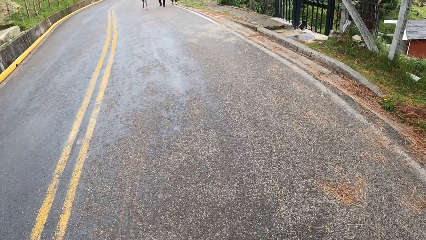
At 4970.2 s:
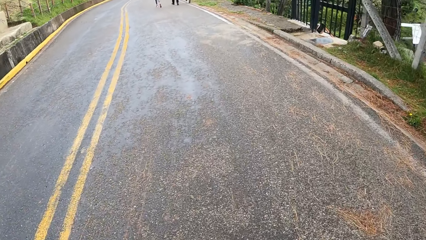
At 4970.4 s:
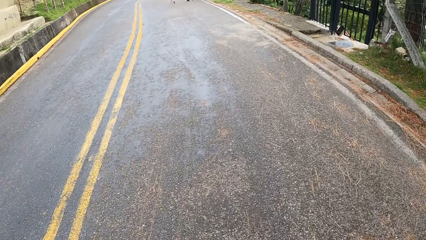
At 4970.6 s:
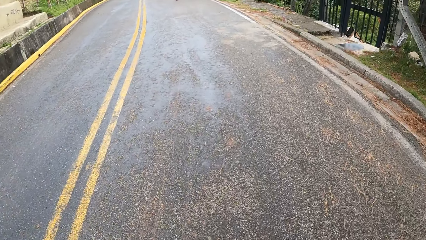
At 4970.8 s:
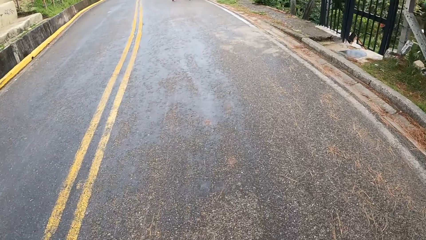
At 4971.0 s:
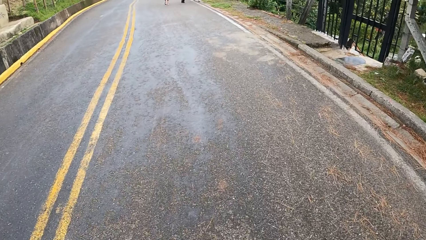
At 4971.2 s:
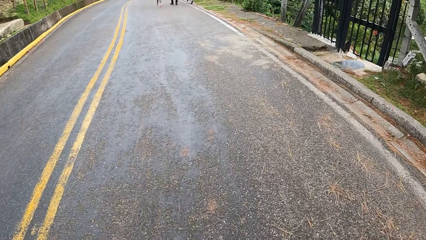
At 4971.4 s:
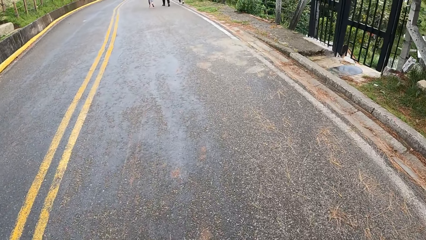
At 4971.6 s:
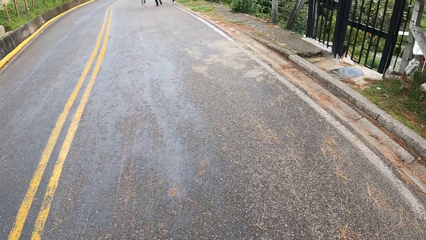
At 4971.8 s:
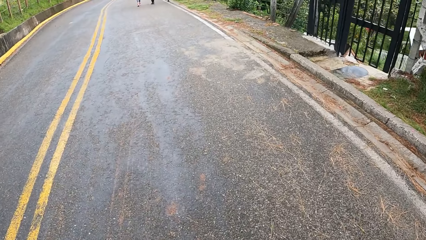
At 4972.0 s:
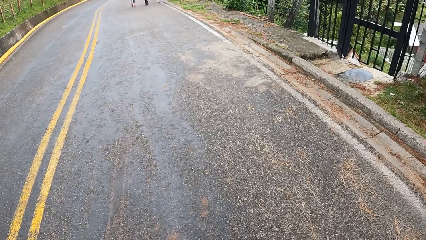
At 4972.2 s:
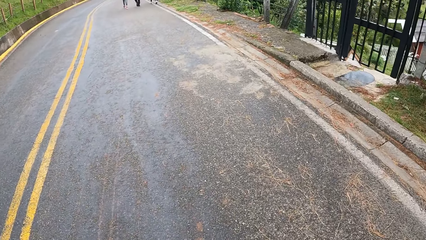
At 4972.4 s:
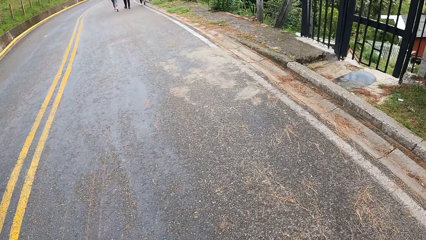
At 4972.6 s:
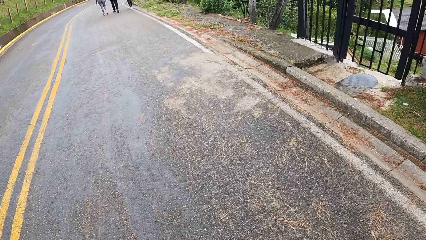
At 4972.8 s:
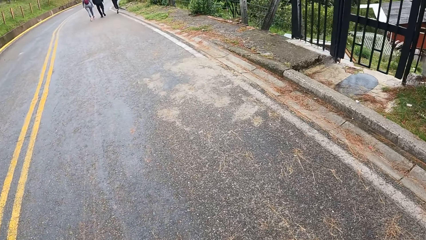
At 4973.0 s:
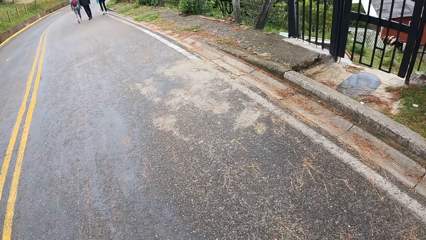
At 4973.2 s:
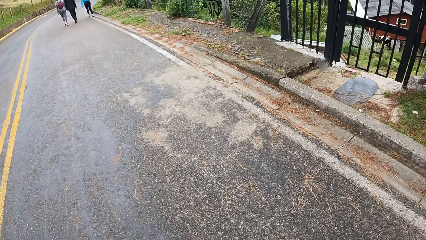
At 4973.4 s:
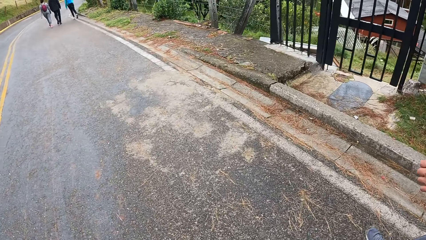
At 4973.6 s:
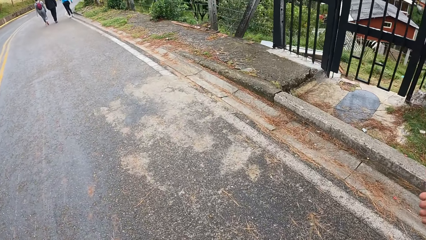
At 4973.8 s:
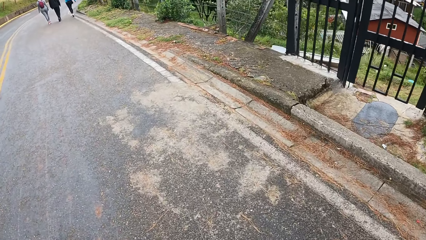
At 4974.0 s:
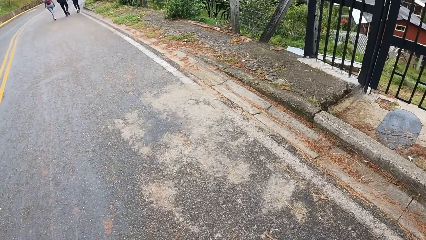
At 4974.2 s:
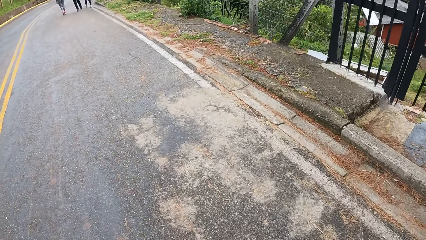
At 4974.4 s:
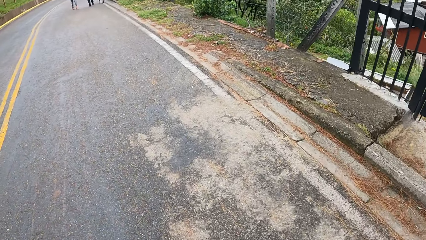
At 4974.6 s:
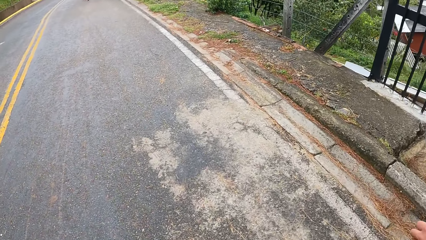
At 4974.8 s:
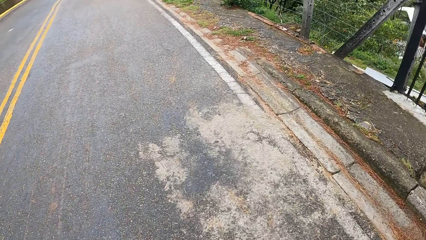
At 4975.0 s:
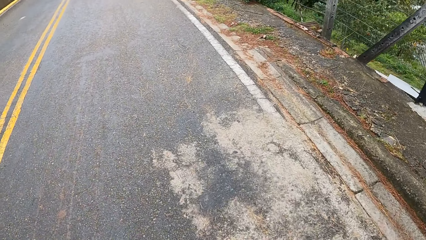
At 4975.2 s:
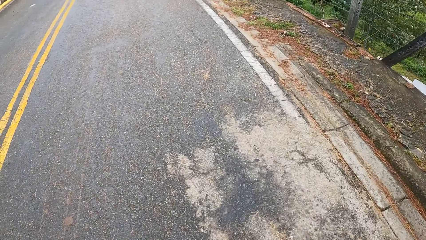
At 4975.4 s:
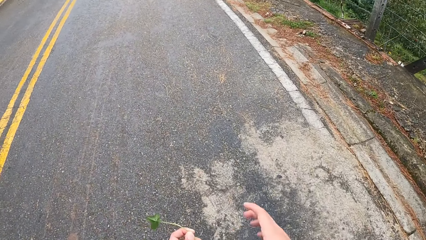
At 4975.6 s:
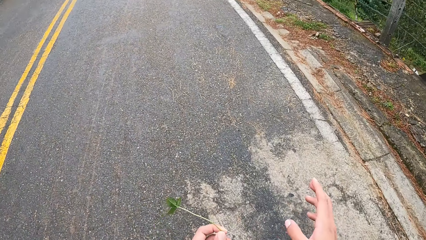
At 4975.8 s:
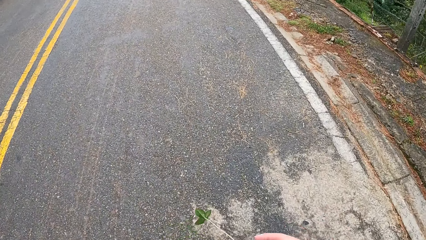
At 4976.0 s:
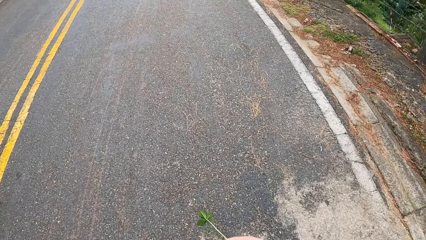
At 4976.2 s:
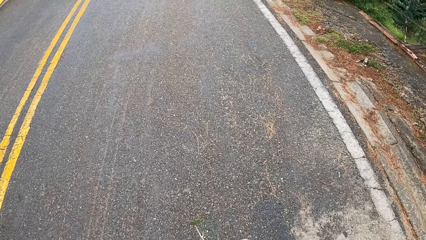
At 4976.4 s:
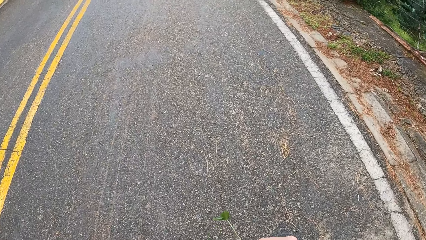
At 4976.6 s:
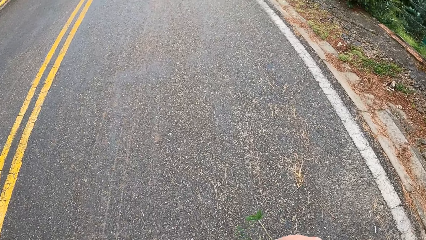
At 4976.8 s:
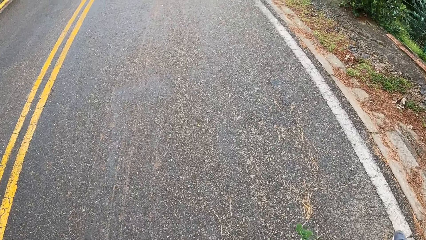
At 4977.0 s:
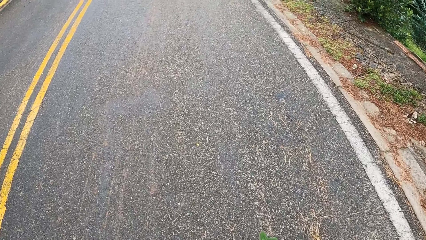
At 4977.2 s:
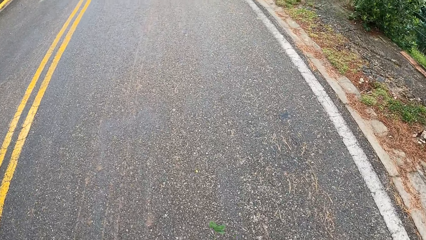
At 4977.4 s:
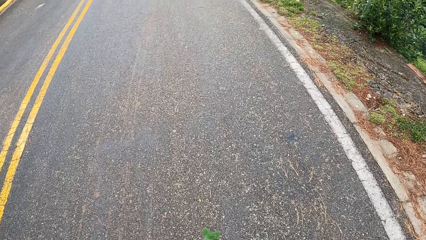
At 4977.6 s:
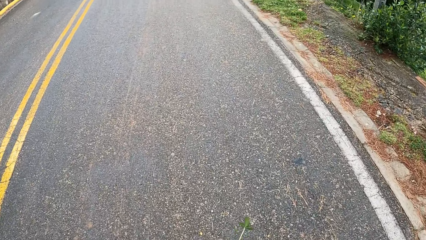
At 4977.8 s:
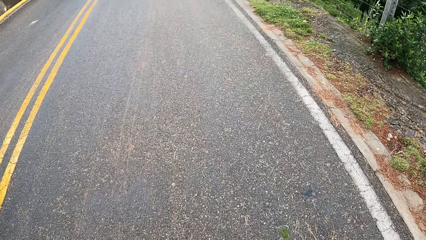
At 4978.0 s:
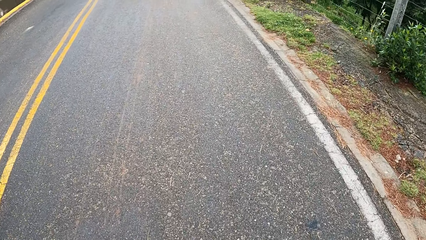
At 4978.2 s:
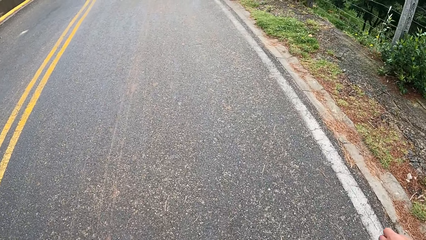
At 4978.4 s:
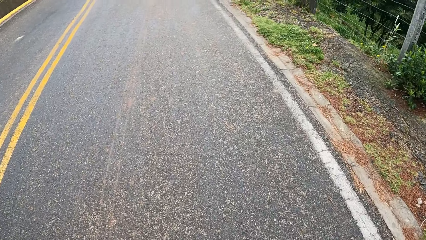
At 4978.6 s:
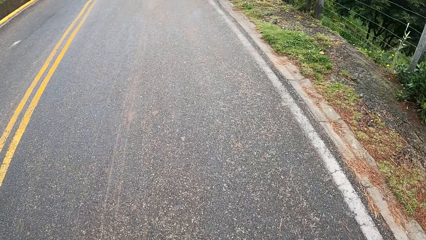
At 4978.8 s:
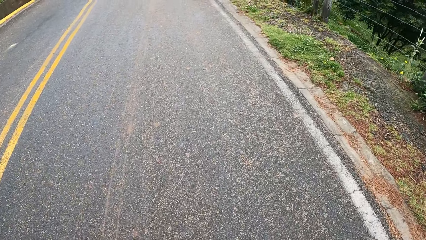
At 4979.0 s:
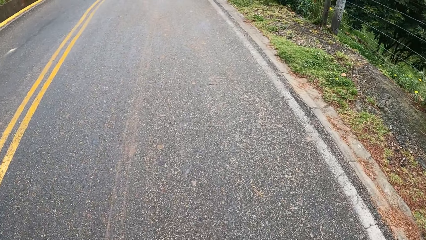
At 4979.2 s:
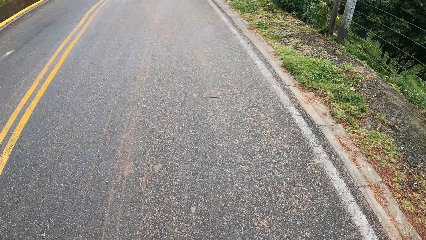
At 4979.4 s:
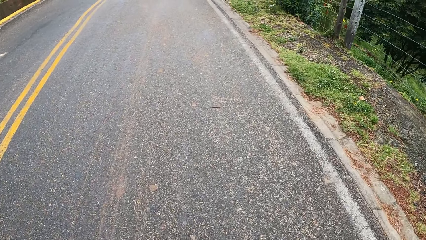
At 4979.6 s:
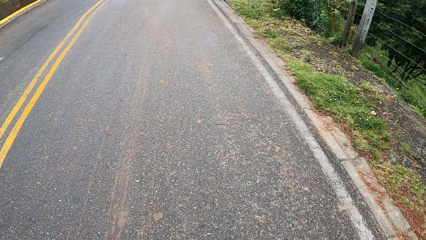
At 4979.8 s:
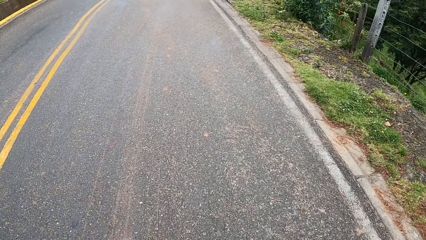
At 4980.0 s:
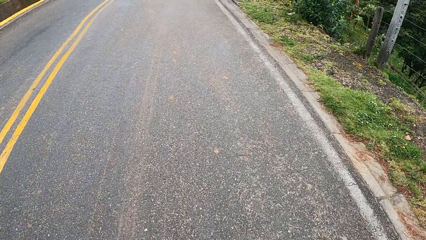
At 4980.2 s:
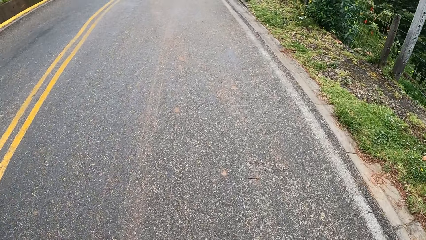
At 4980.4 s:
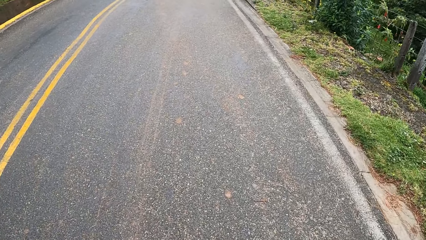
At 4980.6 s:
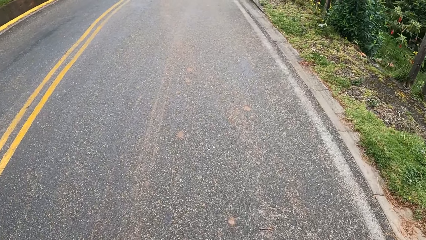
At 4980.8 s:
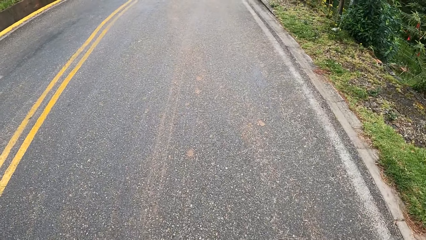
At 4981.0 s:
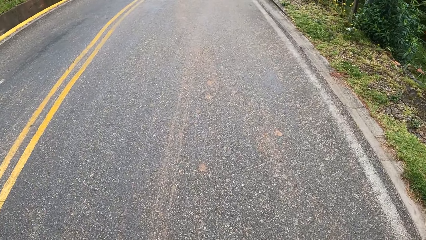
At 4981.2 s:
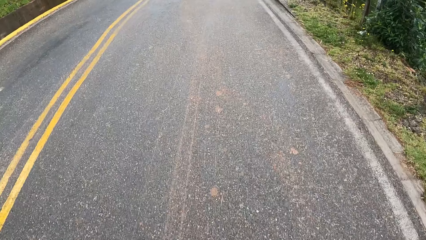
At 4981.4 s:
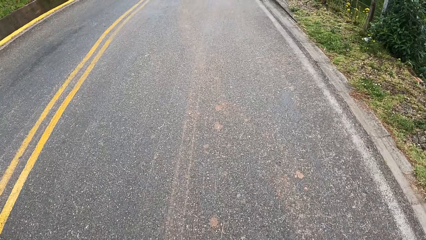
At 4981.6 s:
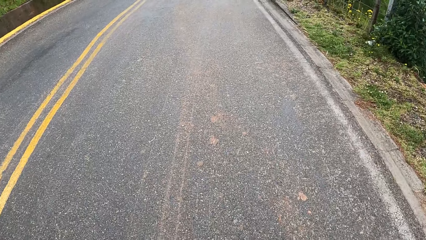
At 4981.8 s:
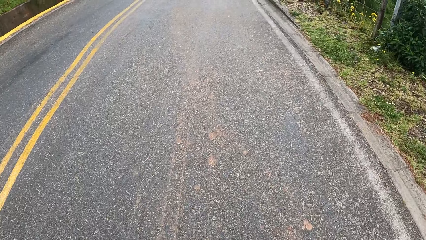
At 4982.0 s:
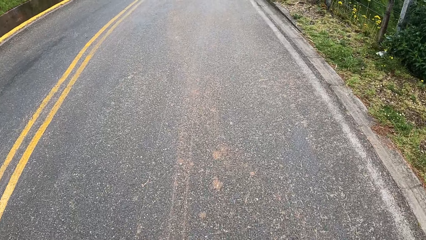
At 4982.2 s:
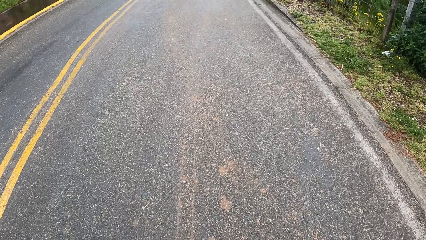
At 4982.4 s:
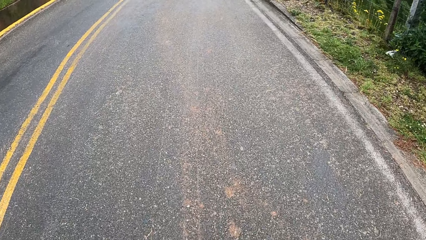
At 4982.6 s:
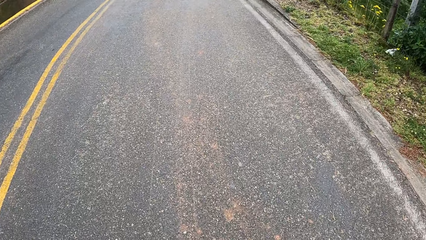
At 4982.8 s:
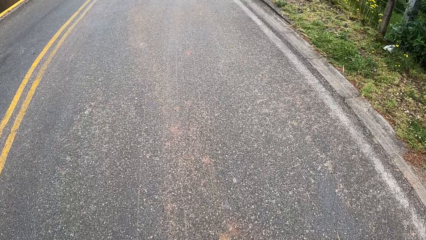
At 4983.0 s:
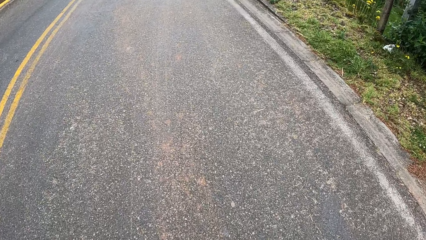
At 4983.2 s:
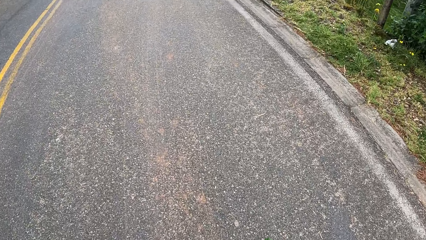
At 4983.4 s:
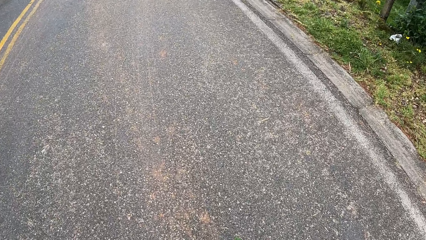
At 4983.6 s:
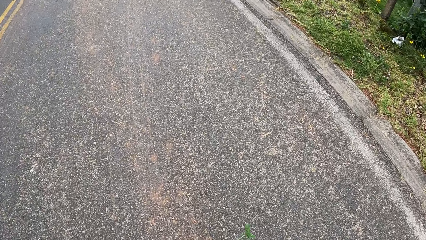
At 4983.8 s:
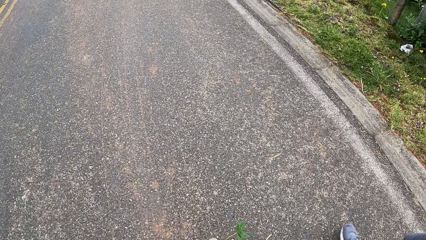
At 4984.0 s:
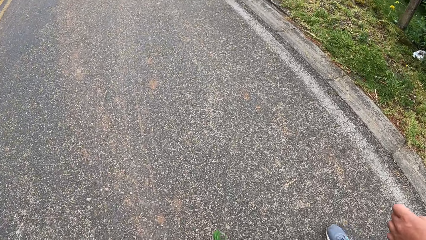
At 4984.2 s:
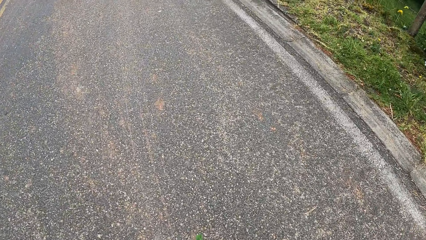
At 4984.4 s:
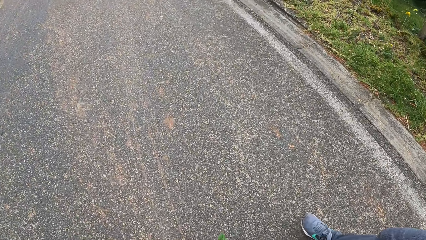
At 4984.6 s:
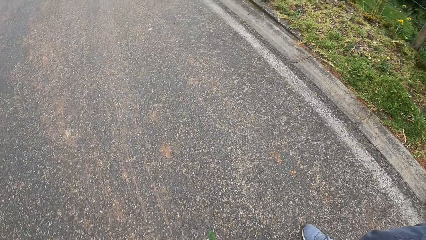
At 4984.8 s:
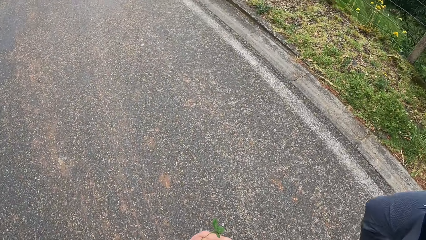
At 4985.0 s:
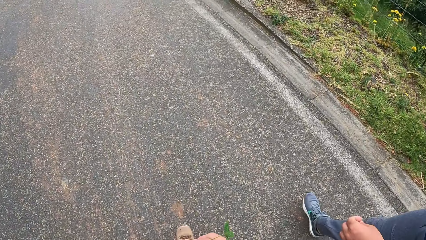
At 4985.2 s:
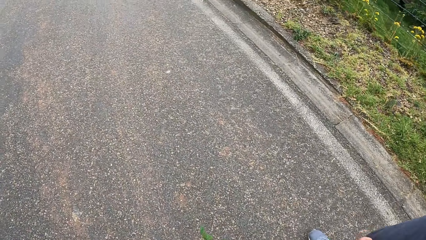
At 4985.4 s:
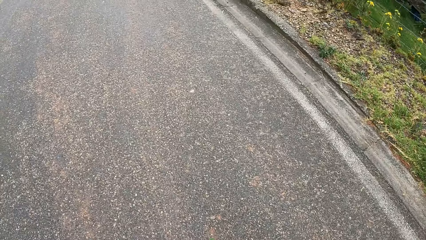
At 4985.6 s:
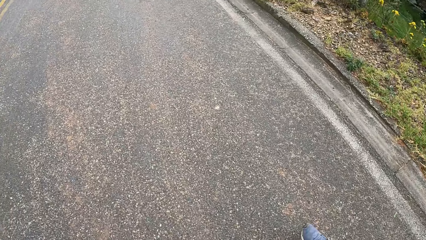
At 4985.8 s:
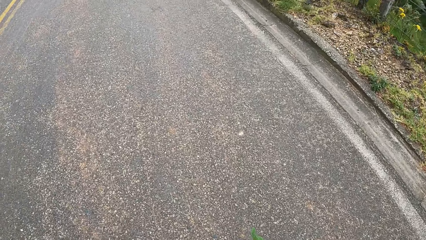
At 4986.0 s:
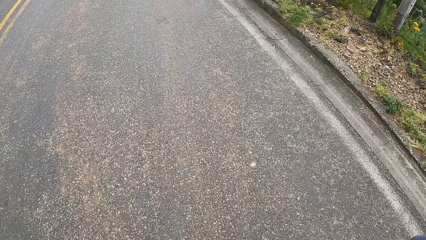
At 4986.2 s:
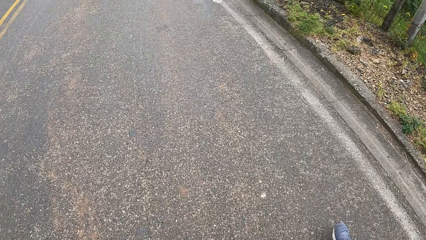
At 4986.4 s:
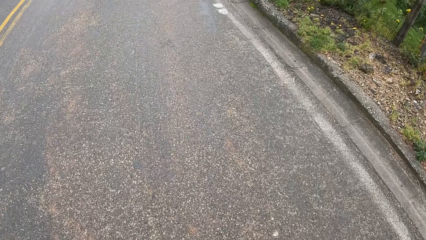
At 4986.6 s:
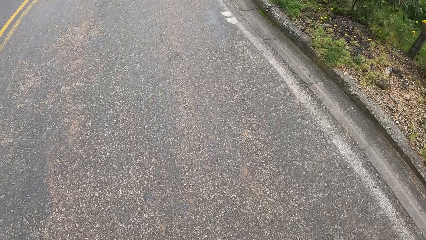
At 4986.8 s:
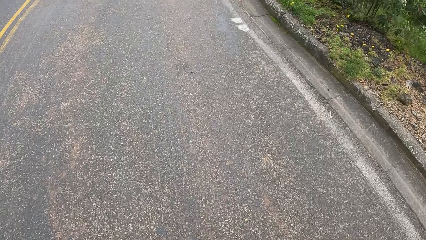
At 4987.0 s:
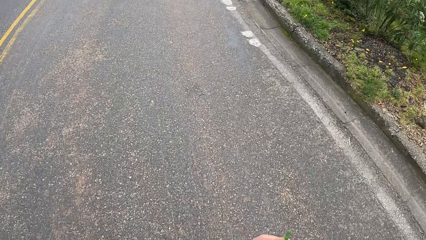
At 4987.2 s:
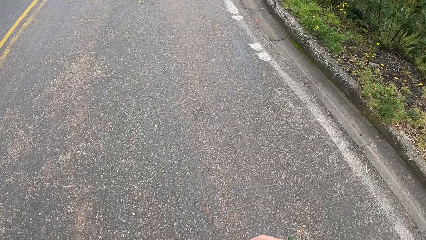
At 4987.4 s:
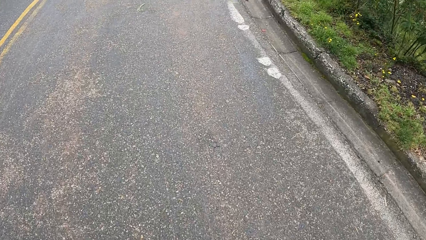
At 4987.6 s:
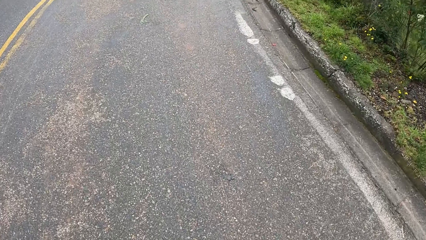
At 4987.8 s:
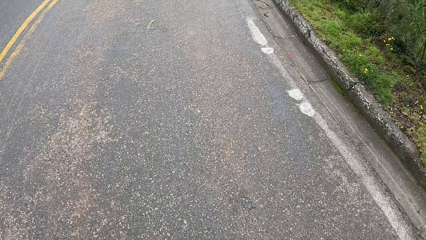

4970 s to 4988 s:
The camera wearer looks at the houses. They converse with a man. They walk along the road with the man.
